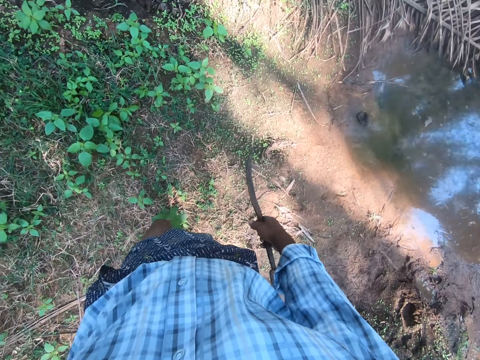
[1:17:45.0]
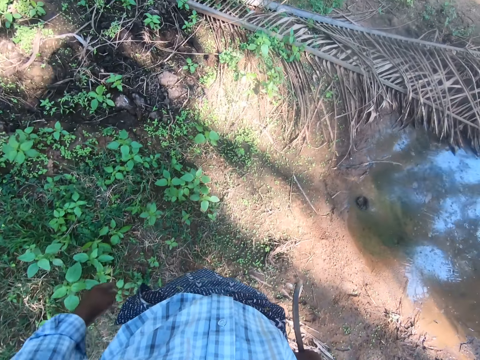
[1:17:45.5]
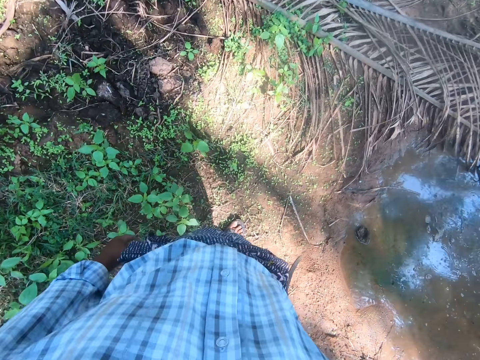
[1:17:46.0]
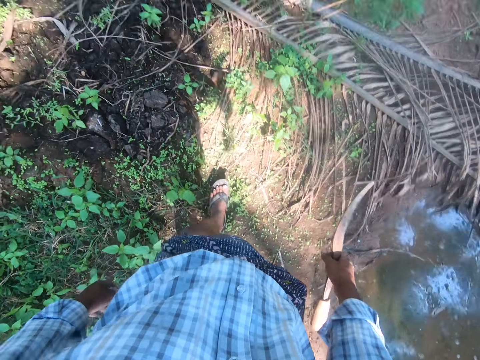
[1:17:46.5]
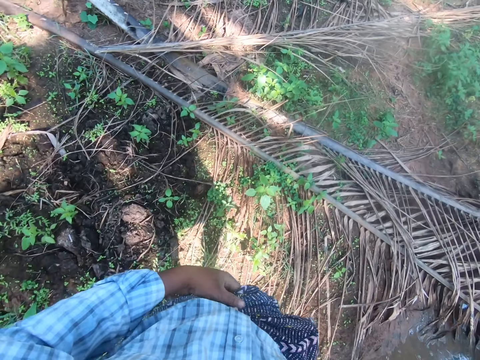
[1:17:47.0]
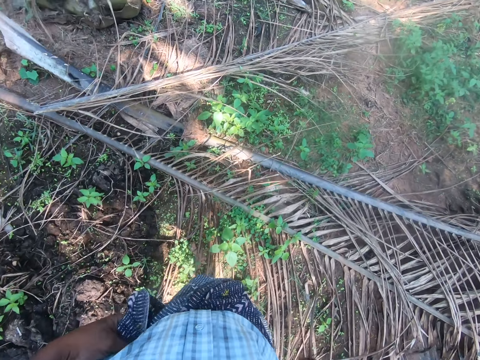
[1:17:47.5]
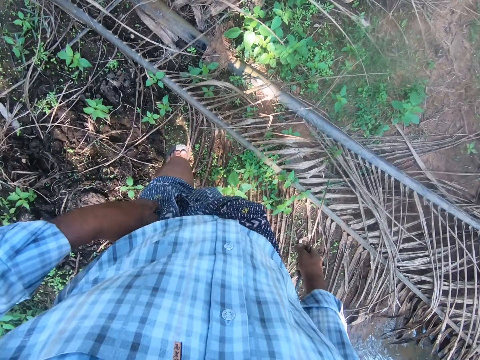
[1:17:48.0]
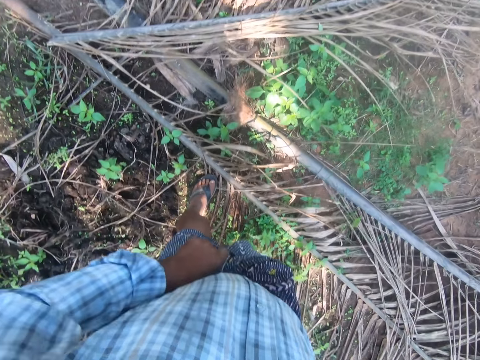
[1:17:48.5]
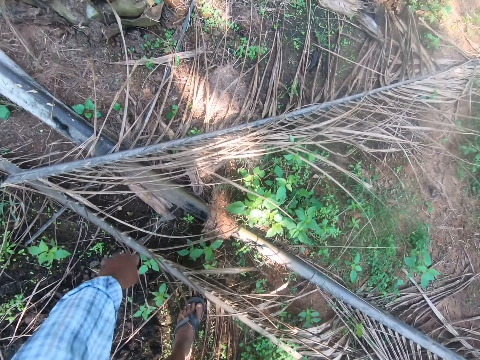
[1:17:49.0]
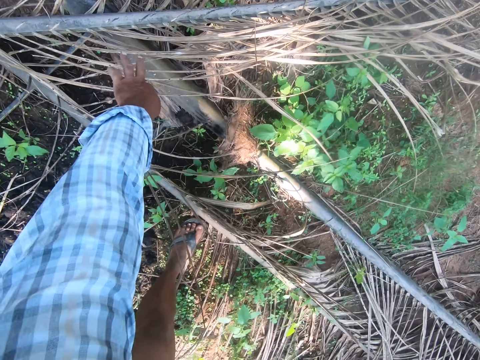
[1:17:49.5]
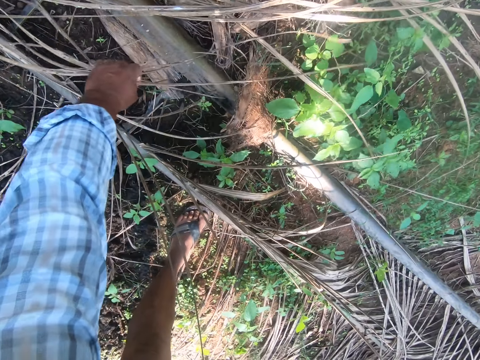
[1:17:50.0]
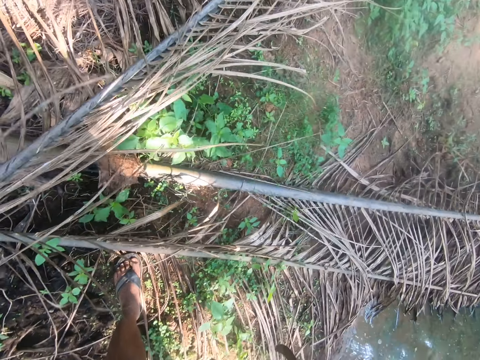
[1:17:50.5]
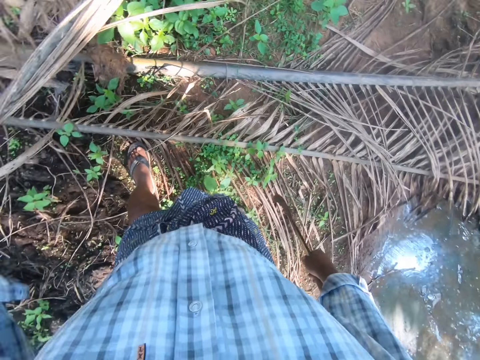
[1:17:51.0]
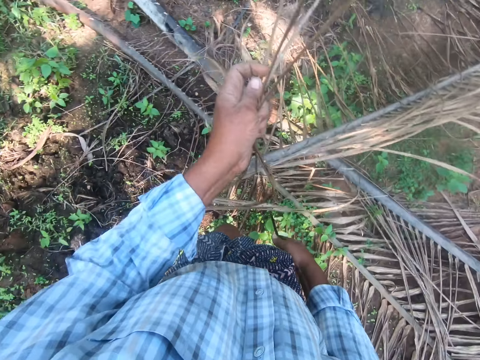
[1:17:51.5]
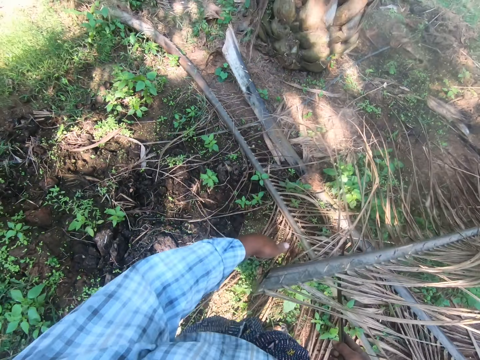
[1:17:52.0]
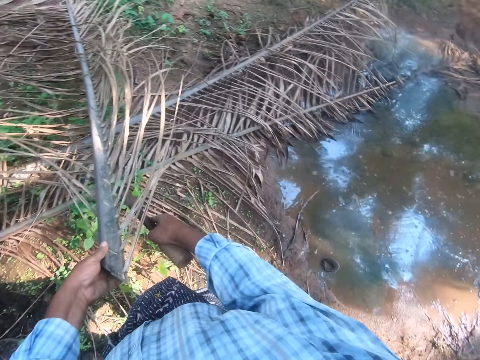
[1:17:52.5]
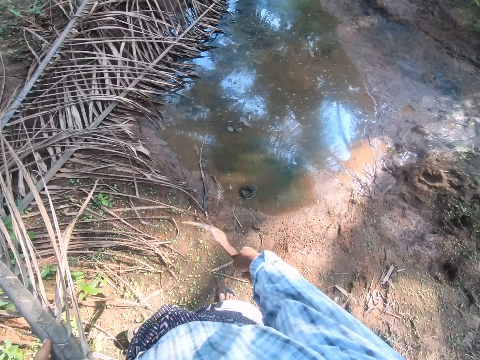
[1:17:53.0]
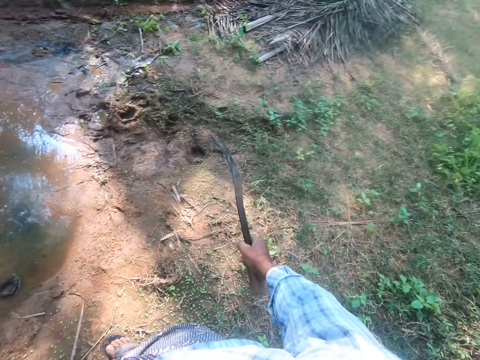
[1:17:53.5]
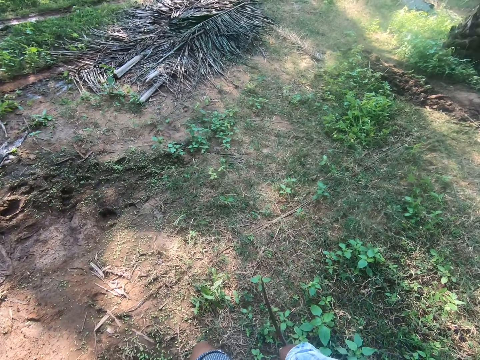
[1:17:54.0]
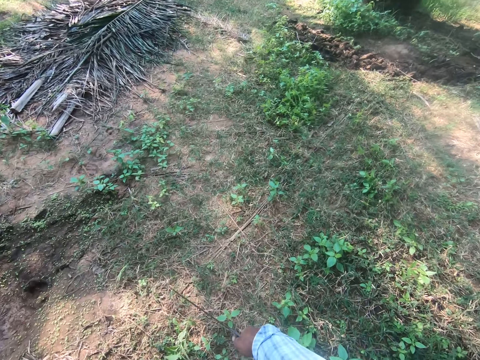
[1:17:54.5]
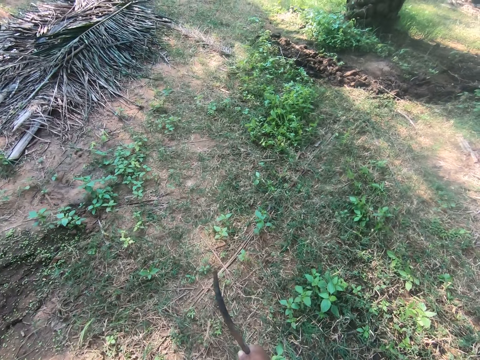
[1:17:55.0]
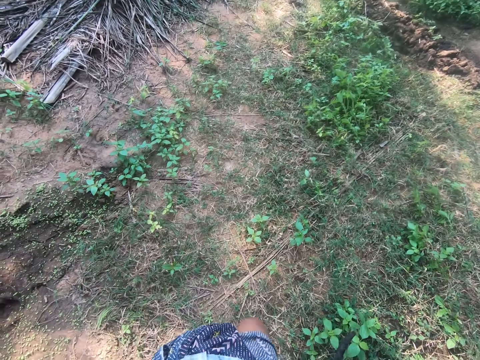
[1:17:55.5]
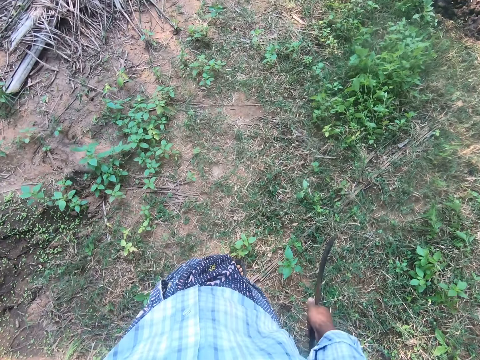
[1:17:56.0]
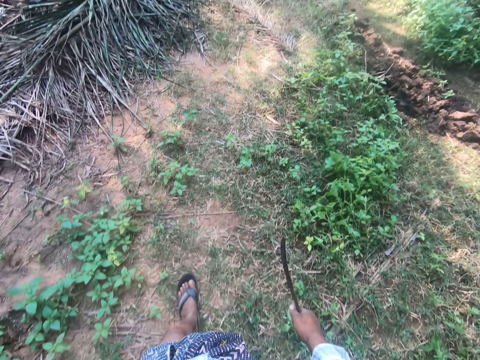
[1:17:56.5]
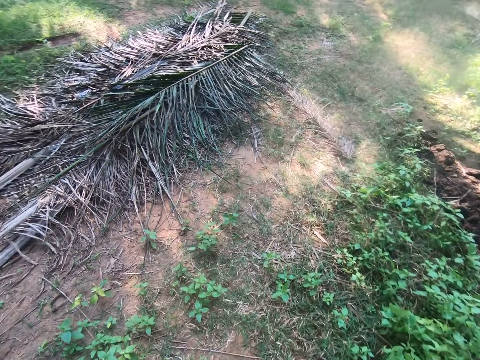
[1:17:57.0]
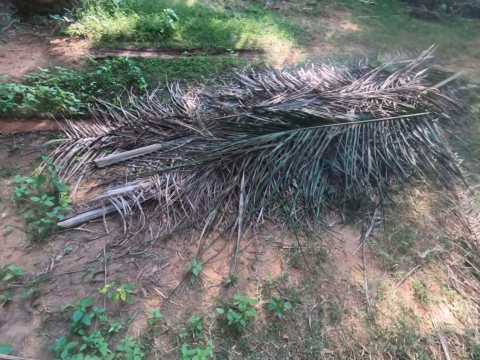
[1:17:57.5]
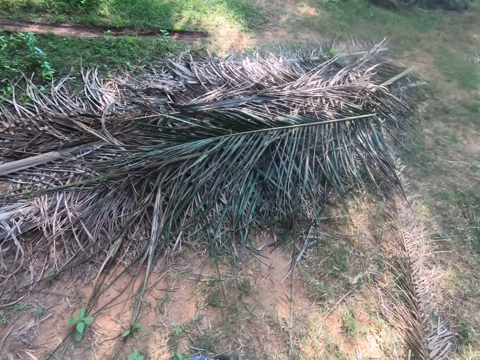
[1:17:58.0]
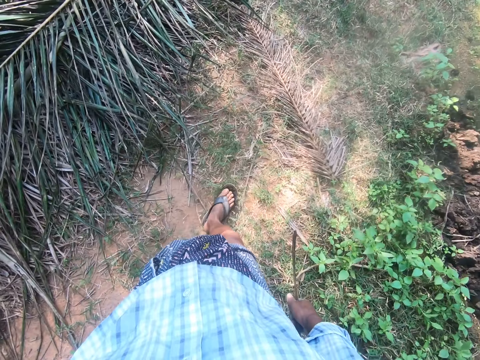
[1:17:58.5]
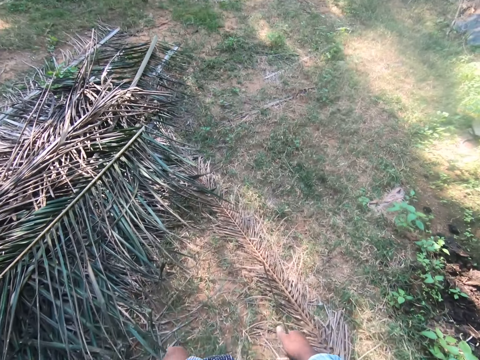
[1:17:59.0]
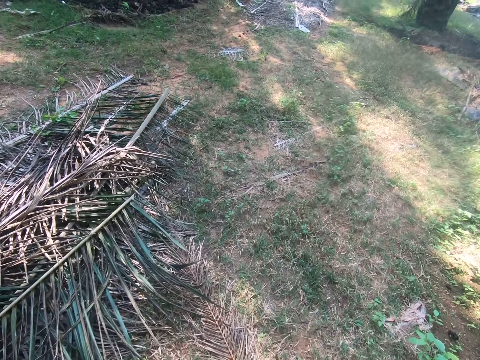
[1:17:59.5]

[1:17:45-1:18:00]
The camera wearer holds the end of his wrapper, arranges the end of his wrapper, and tucks in the end of his wrapper. He ties the cloth. He bends. He holds some palm leaves on the palm frond. He lifts up the palm frond with the leaves in his left hand. He lifts one end of the palm frond with the sickle in his right hand. He holds the palm frond with his left hand. He walks from one part of the farm to another with the palm frond in his left hand.

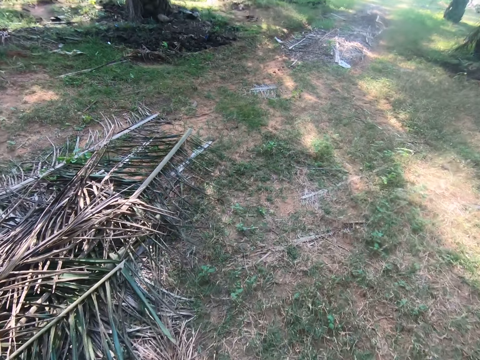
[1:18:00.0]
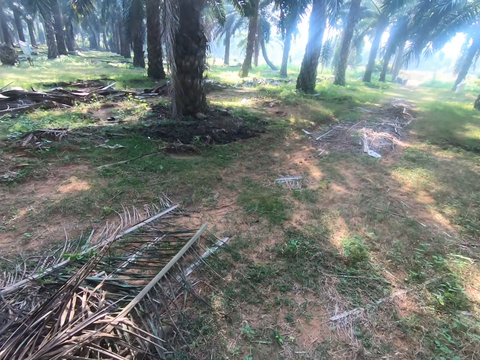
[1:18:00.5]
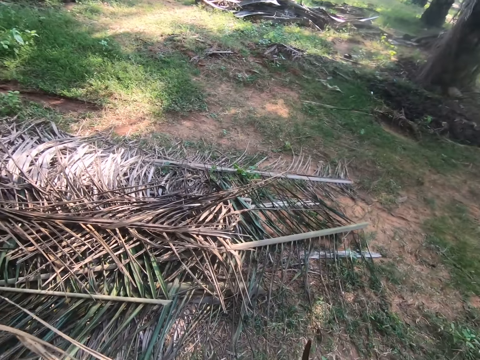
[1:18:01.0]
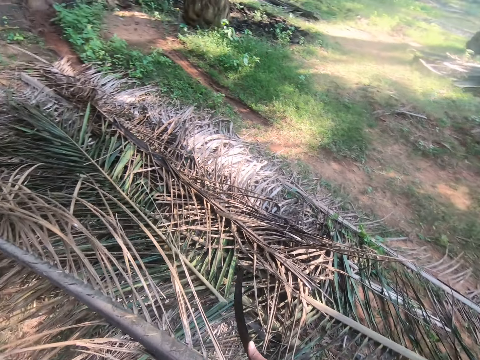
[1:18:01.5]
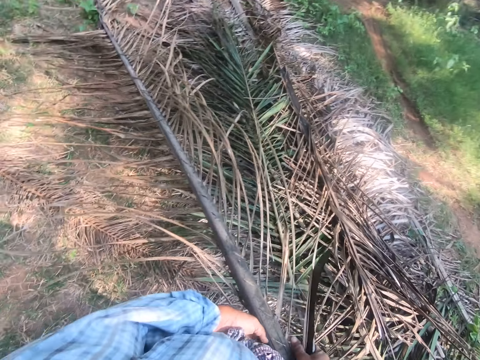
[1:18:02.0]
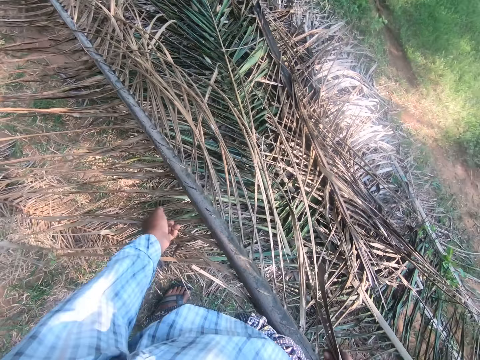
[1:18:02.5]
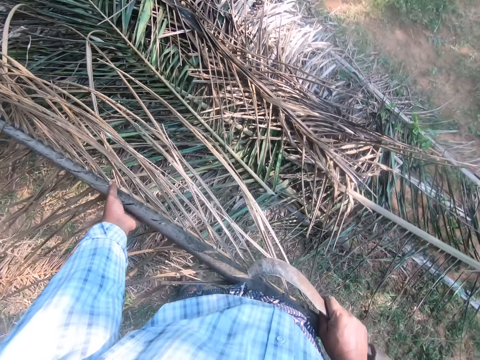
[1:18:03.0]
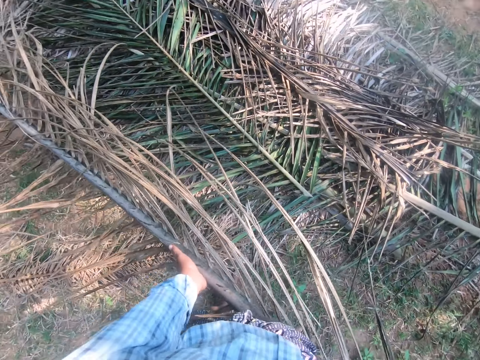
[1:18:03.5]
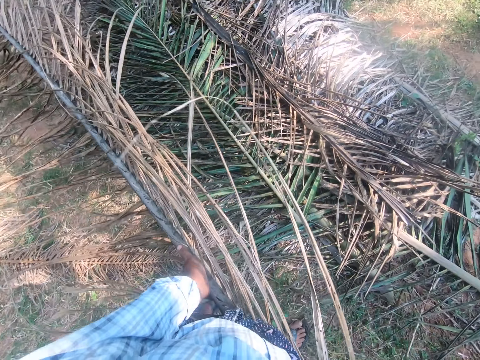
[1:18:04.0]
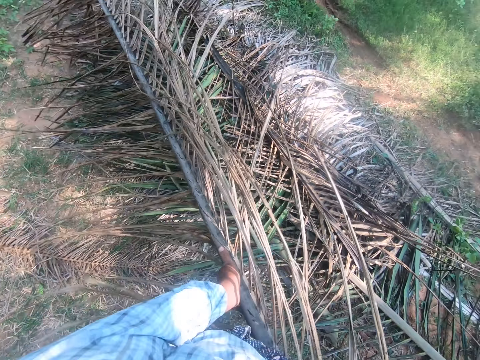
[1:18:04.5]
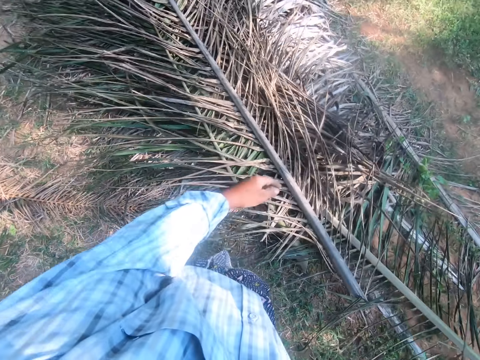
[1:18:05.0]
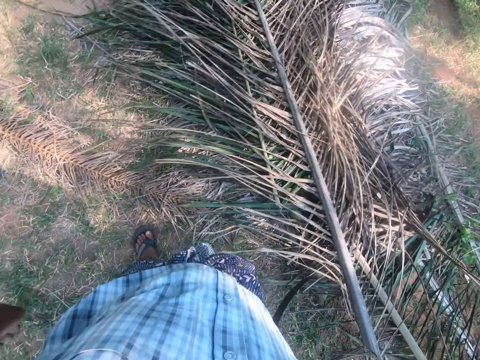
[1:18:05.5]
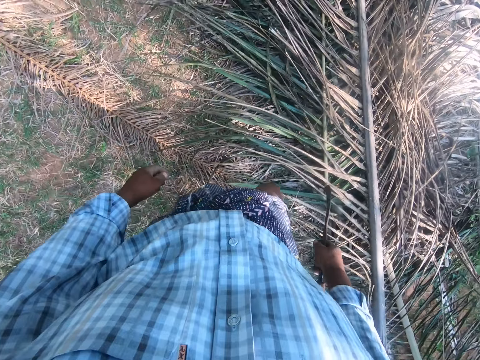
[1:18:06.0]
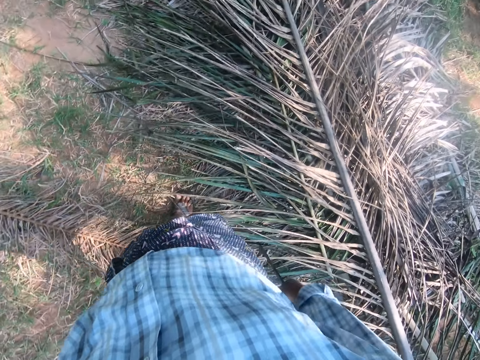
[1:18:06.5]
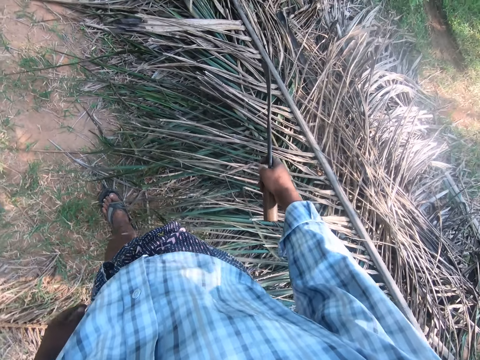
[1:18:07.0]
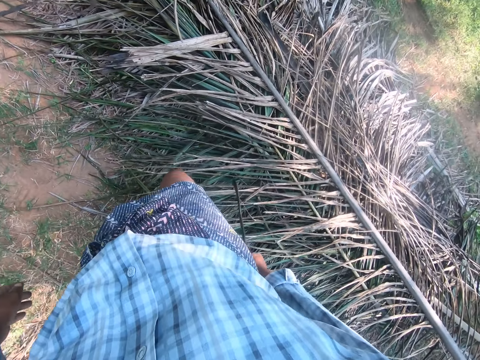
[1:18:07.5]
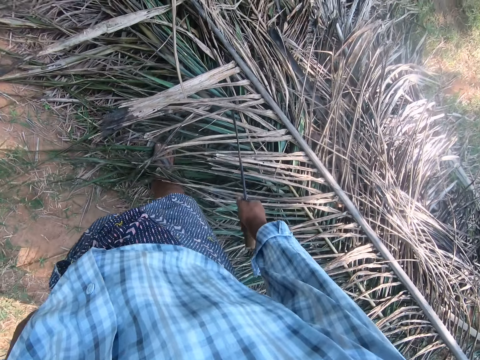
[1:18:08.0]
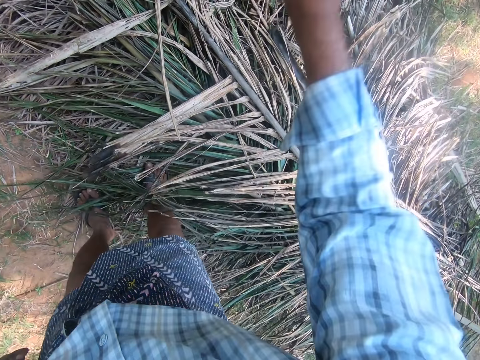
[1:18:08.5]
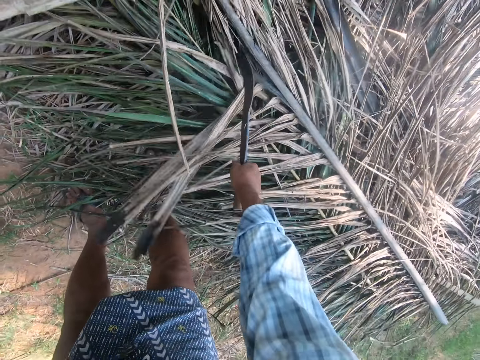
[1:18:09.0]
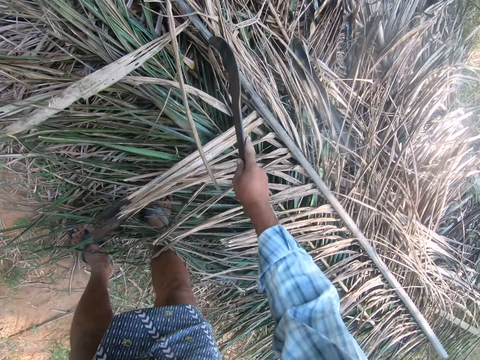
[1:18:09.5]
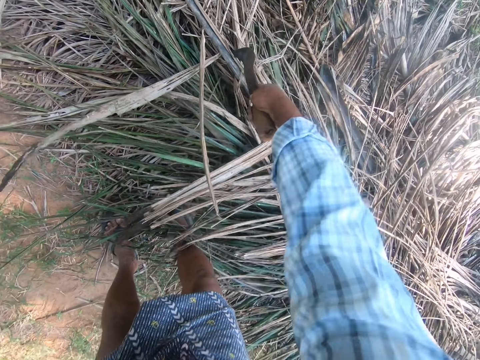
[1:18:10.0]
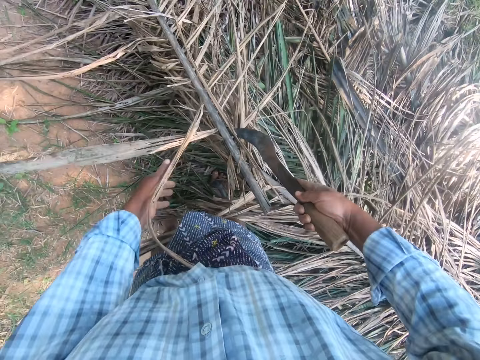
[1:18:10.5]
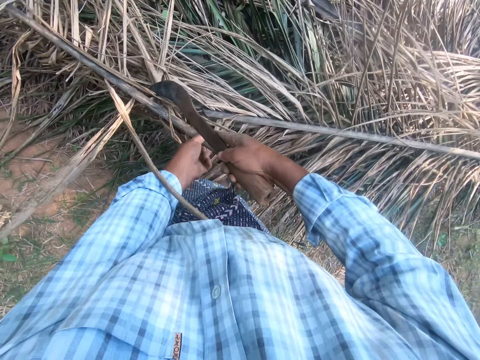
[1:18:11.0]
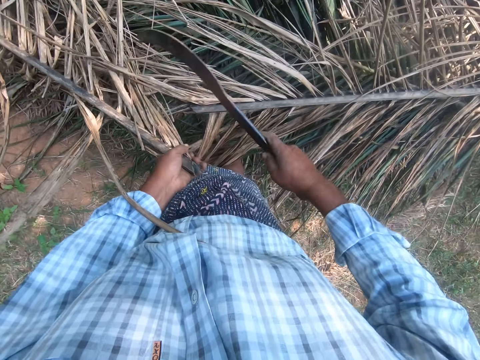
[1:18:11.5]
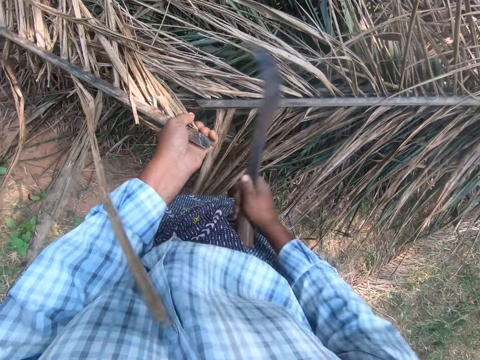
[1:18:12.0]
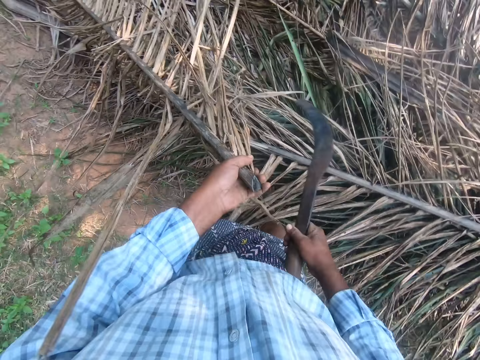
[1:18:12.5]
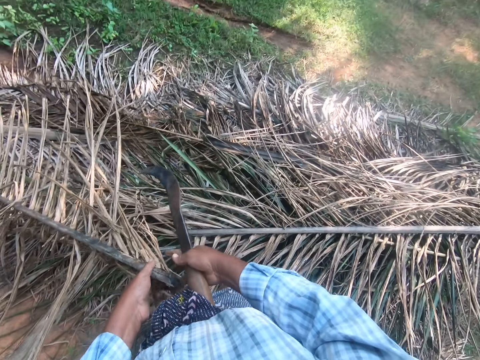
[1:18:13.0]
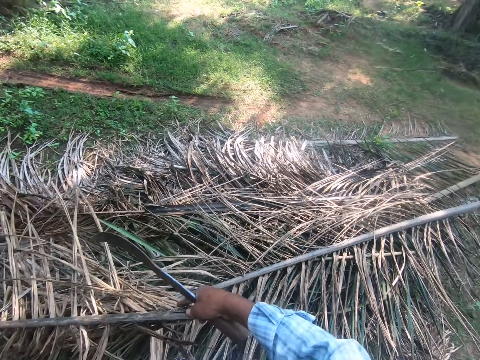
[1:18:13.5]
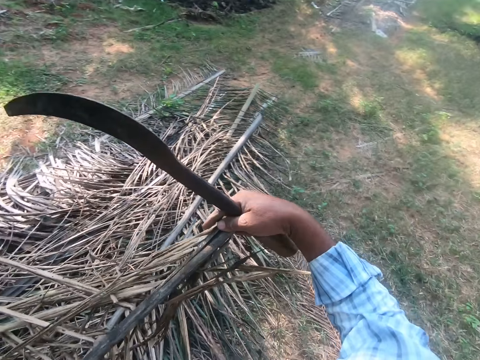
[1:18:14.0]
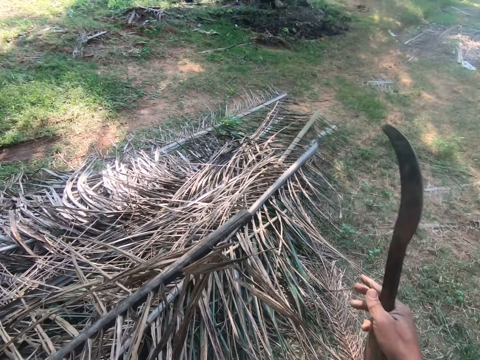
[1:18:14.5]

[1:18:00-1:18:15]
The camera wearer holds the palm frond in both hands. He drops the palm frond on a pile of palm fronds. He walks from one part of the farm to the pile of palm fronds with the sickle in his right hand. He cuts a palm frond in the pile with the sickle in his right hand. He drags up one end of the palm frond closer to him with the sickle in his right hand. He picks that end of the palm frond with his left hand. He cuts the branch of the palm frond with the sickle in his right hand. He transfers the palm frond to his right hand. He lifts the palm frond with both hands.
